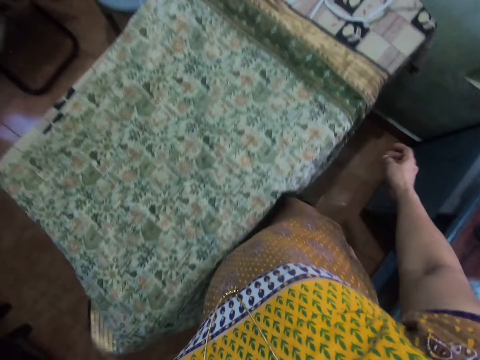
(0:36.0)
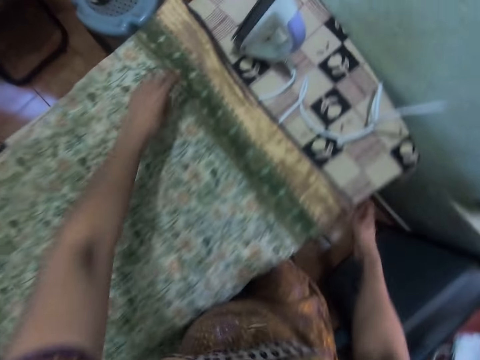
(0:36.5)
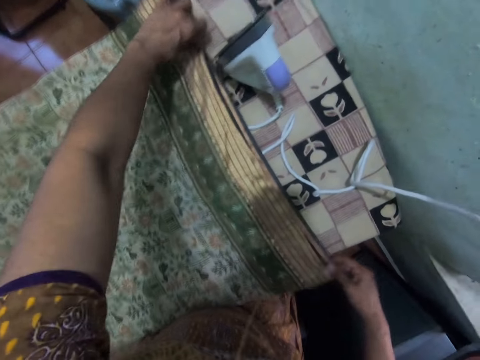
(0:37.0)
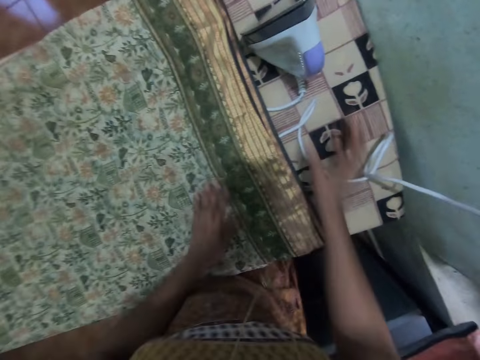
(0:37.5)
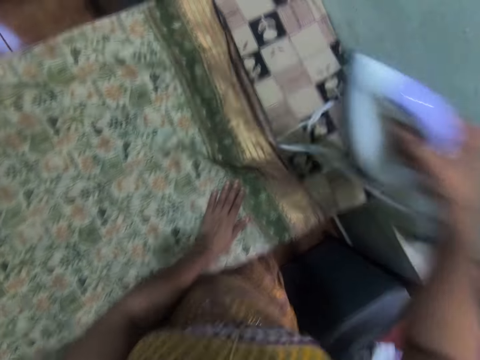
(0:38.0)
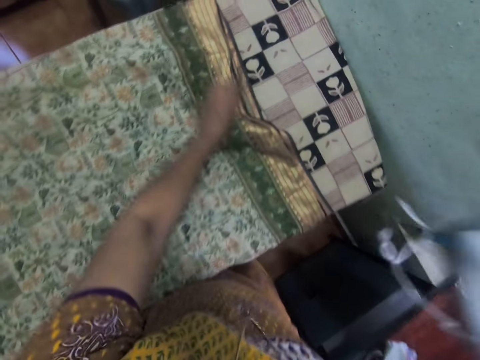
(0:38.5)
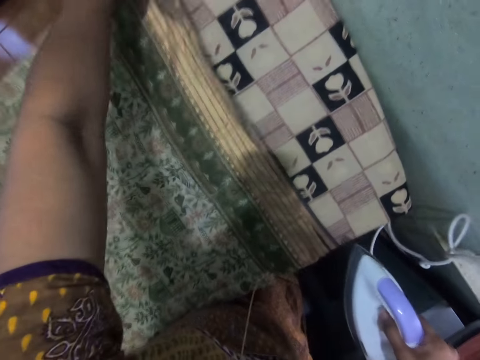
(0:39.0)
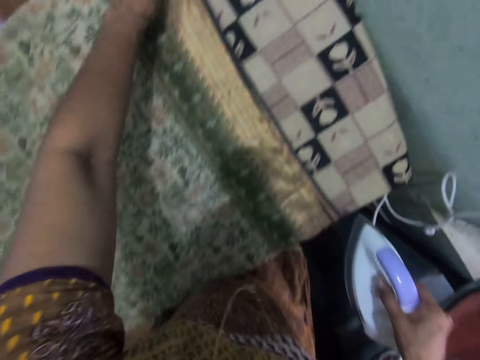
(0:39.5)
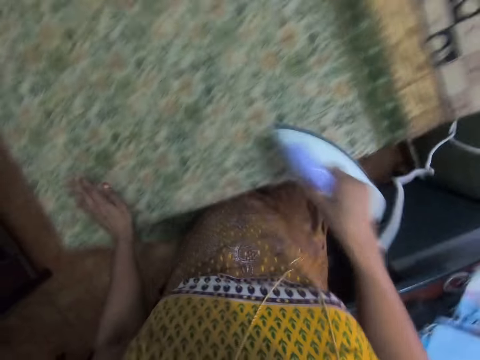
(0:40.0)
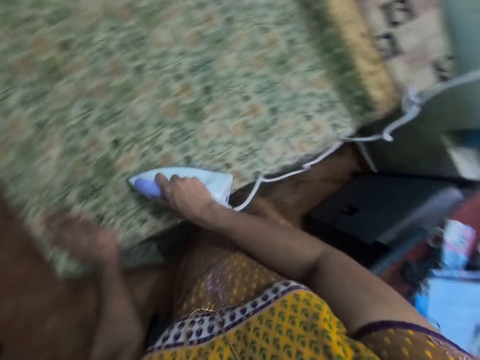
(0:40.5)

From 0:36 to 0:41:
The camera wearer picks up the iron from the table. They stretch the cloth on the table.

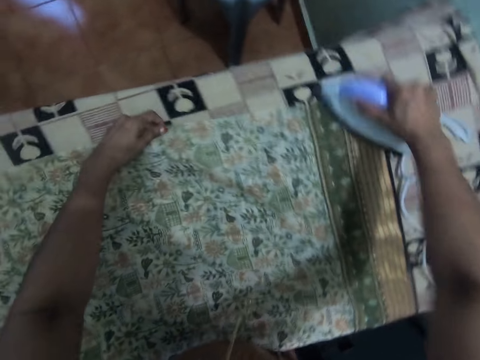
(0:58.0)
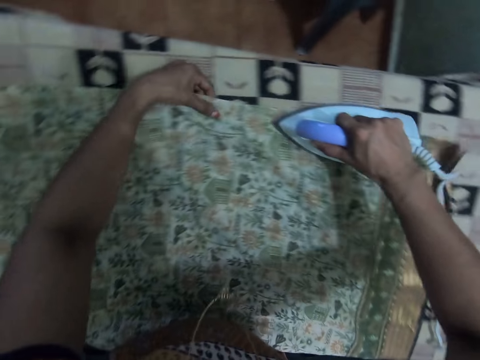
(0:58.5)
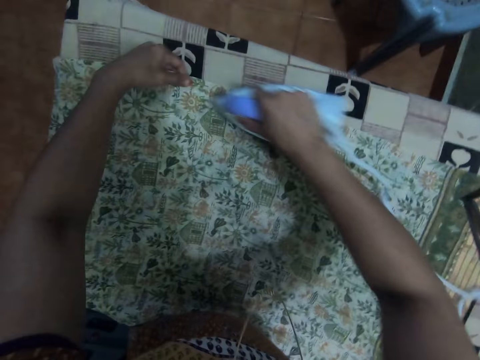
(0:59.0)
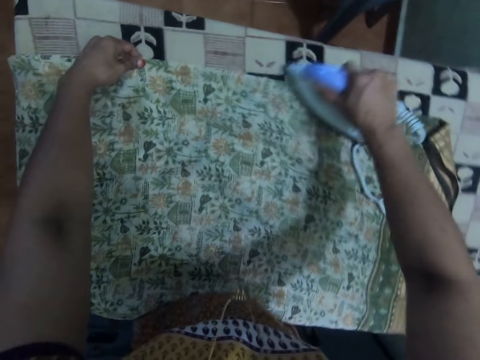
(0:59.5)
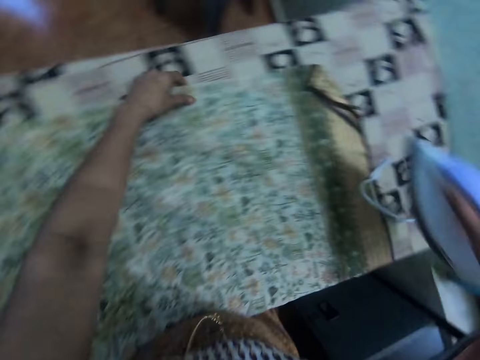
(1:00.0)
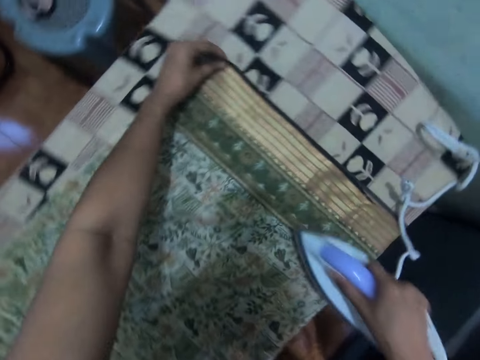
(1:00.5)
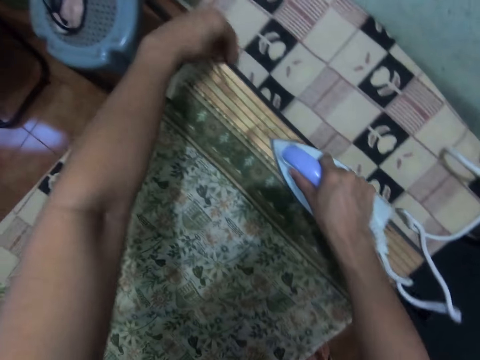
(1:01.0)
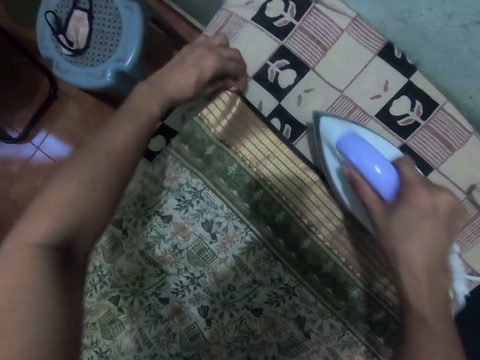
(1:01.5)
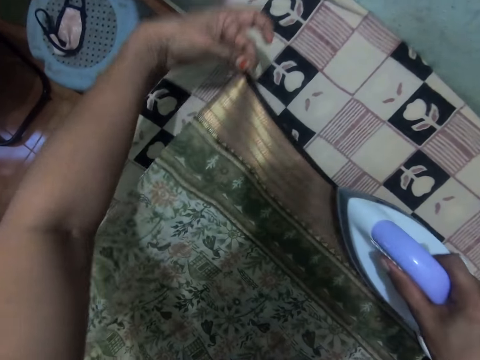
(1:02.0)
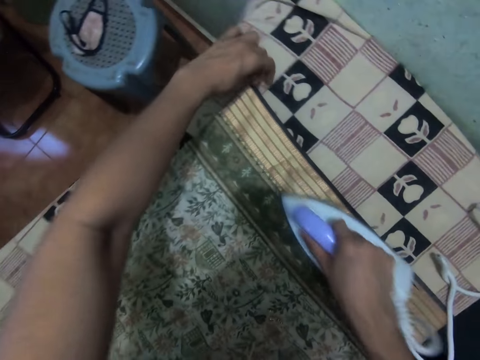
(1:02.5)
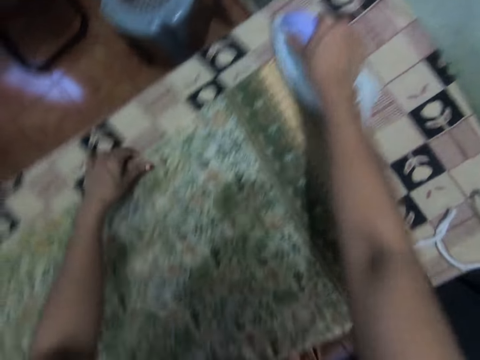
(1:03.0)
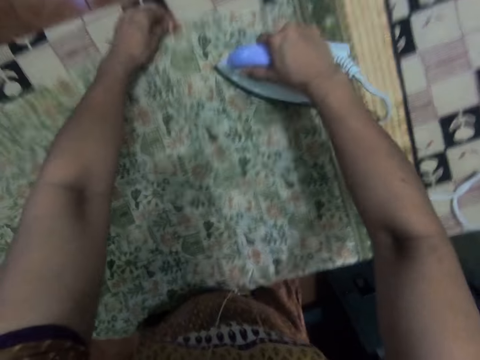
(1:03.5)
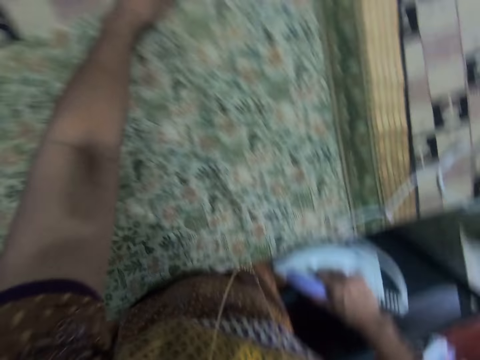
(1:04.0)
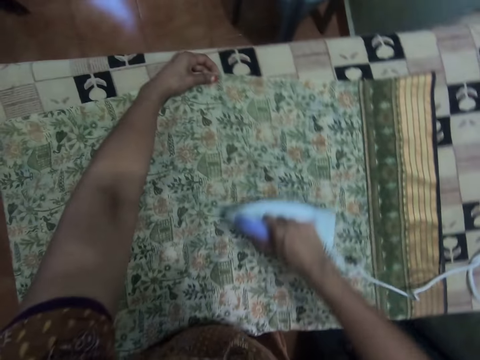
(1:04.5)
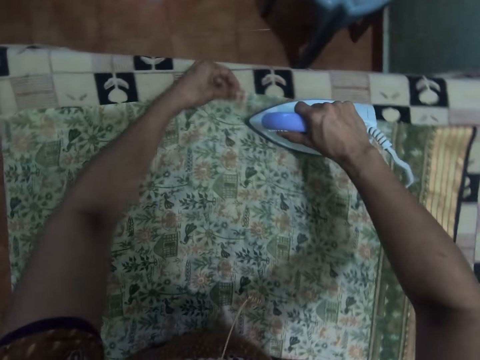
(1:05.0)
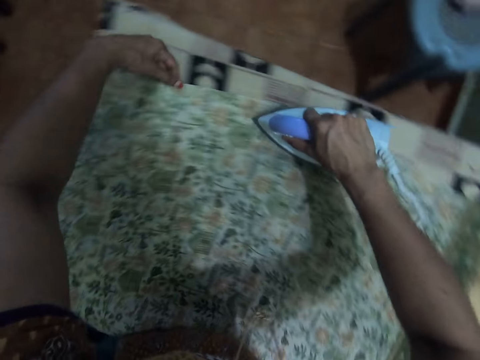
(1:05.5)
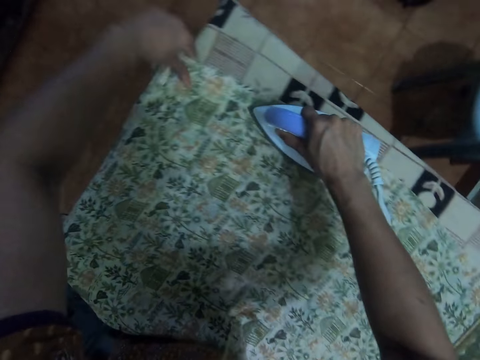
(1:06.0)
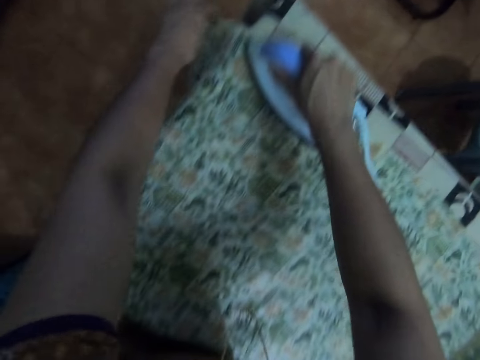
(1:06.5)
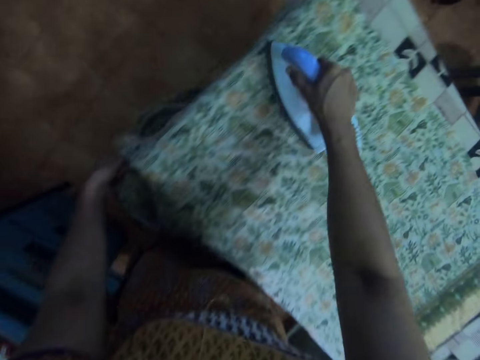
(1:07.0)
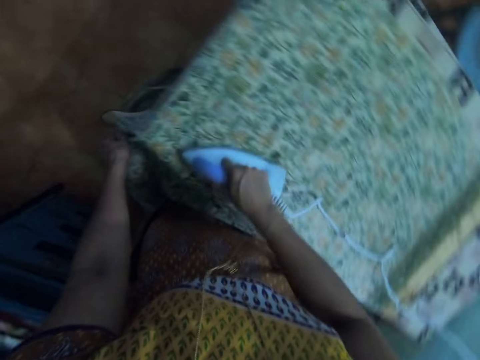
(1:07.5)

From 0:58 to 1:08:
The camera wearer irons the cloth on the table.

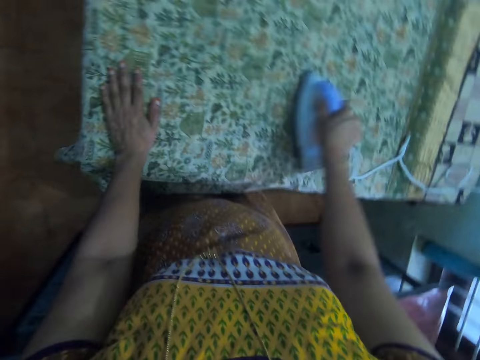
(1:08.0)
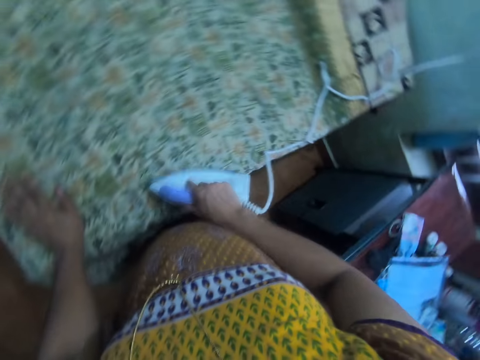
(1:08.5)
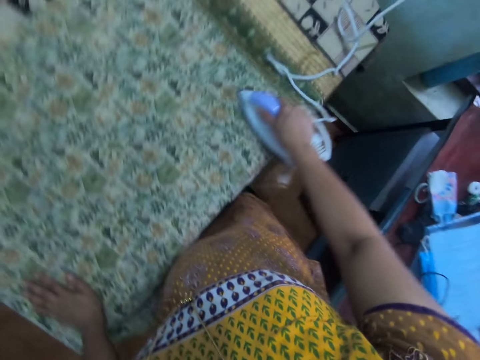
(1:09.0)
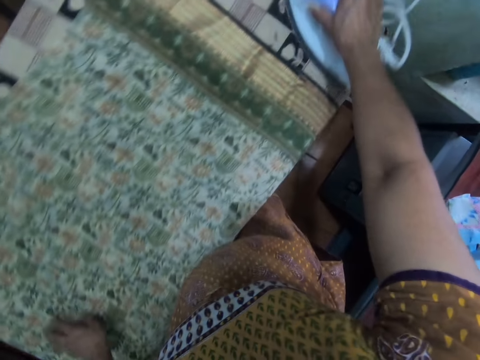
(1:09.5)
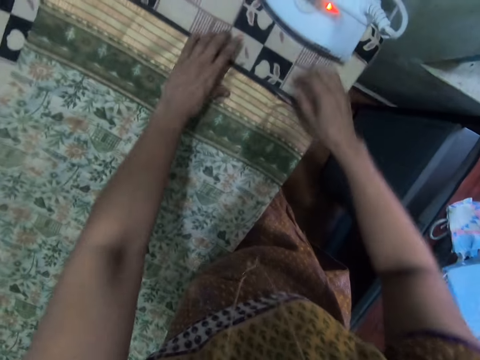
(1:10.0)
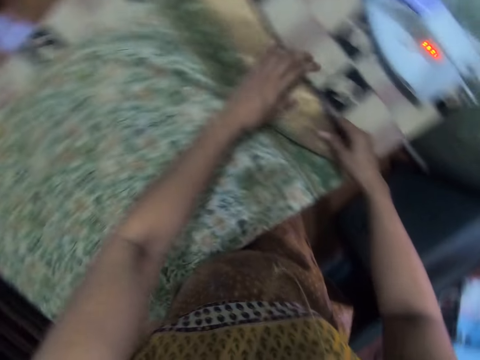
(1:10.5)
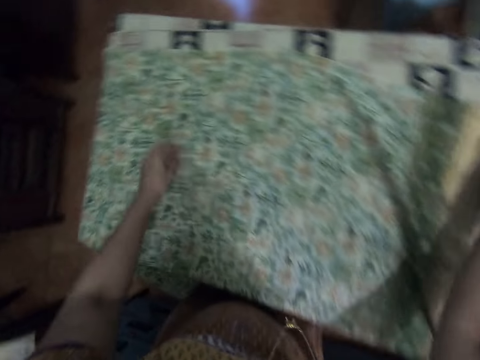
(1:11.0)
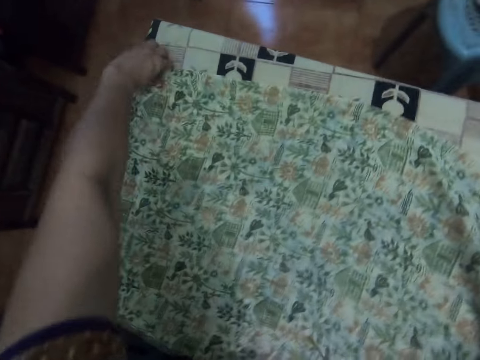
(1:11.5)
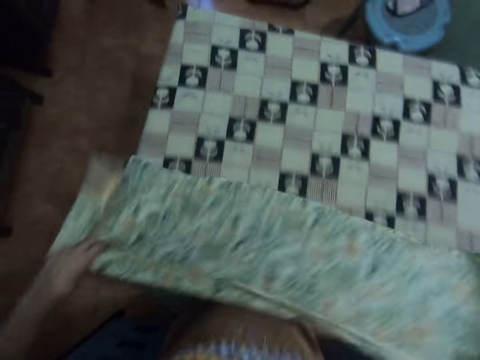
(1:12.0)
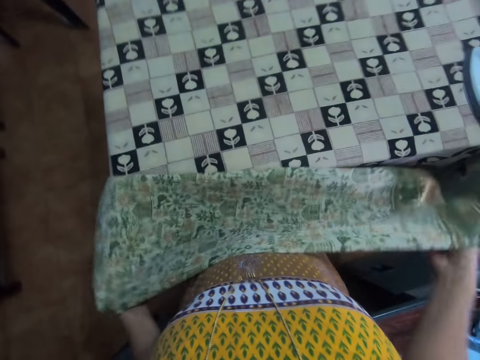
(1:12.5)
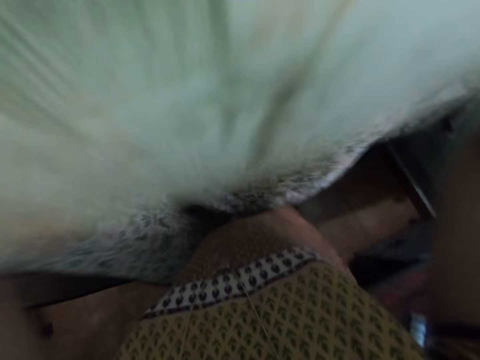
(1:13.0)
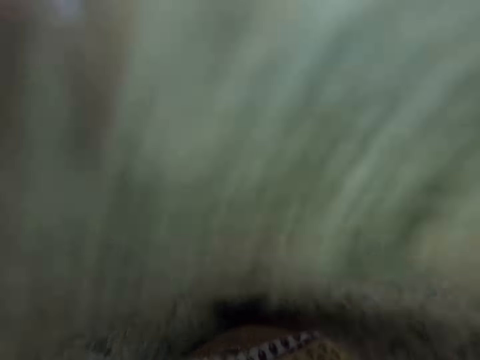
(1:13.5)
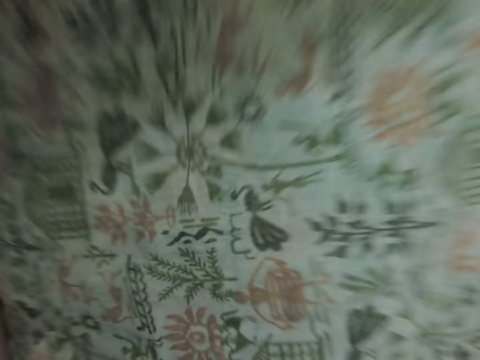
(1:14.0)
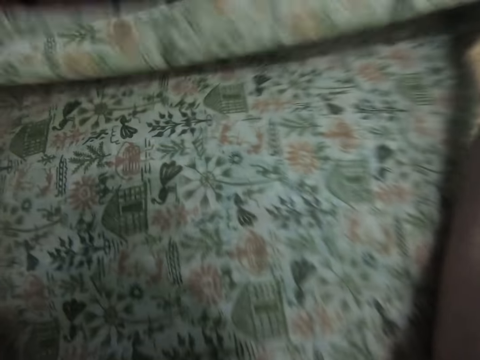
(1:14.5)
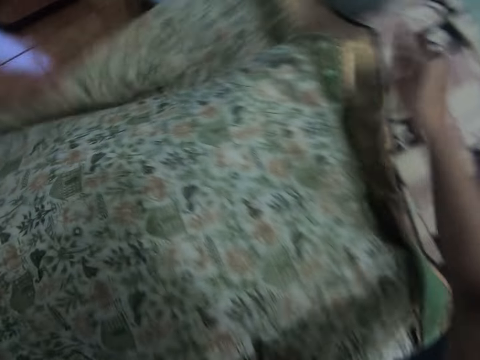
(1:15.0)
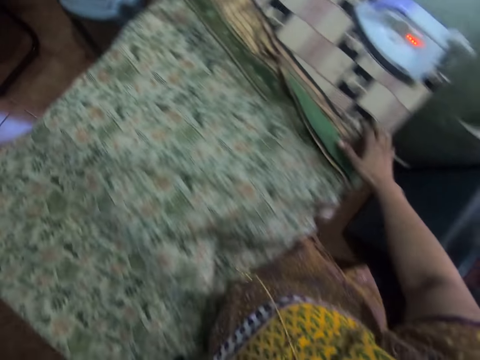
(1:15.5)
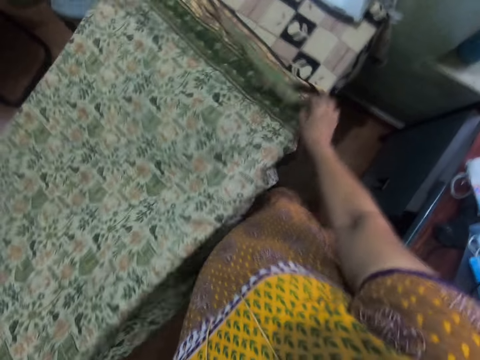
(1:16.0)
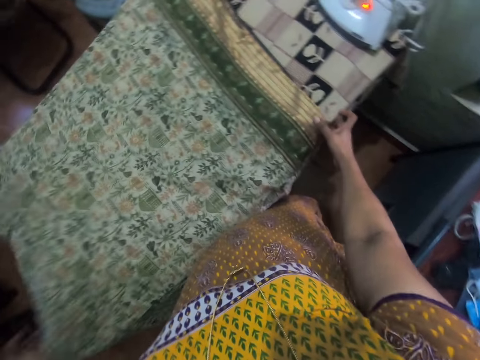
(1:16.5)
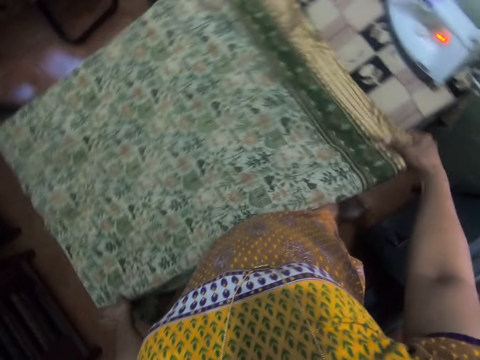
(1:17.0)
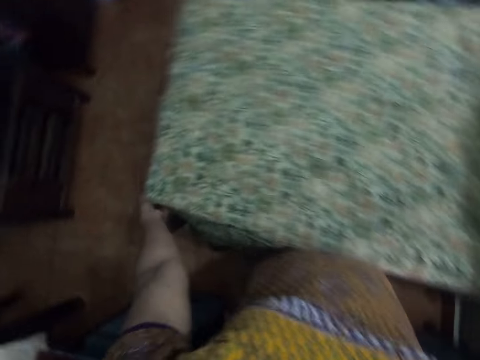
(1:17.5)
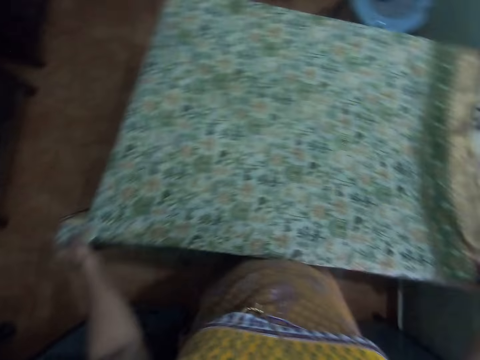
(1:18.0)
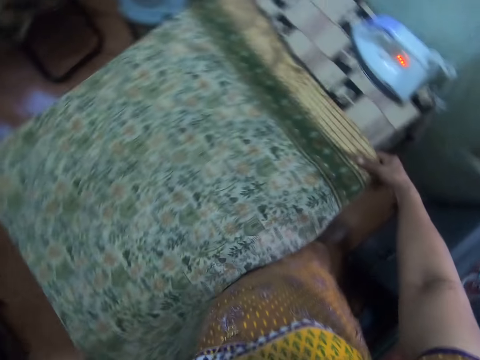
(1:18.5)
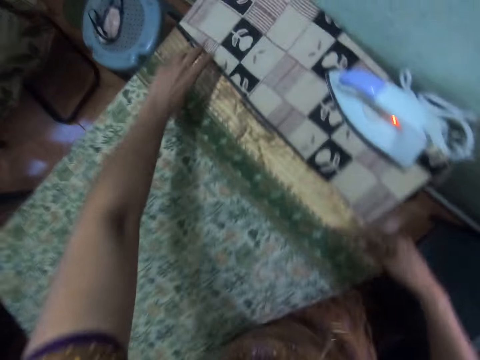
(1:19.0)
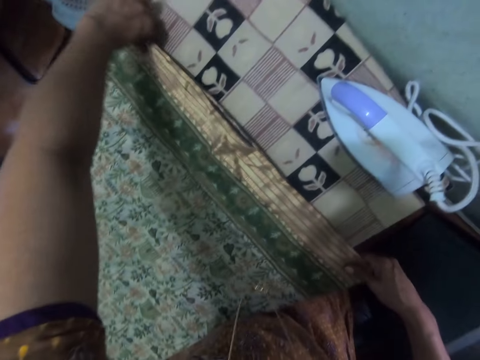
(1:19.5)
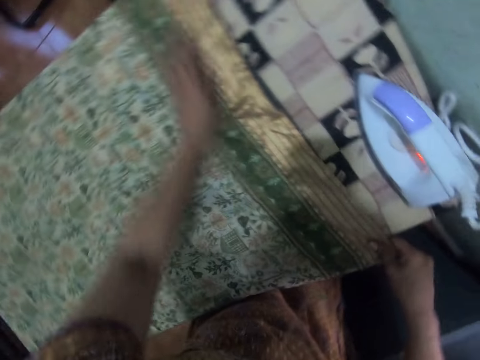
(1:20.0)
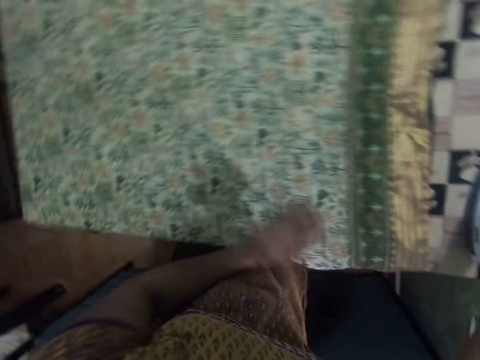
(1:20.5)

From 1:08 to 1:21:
The camera wearer moves the iron to the table. They move the cloth on the table. They pick up the cloth. They lift the cloth. They stretch the cloth on the table.
